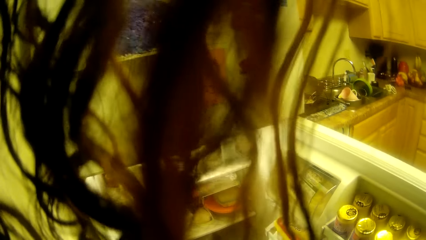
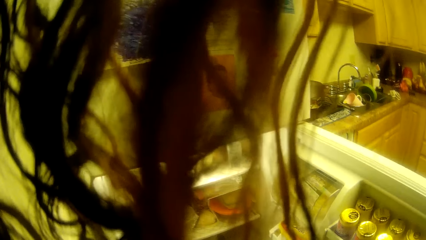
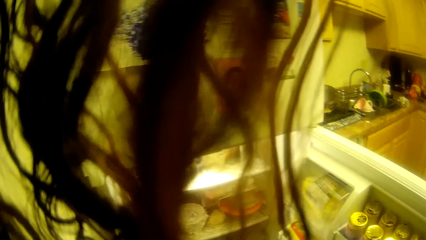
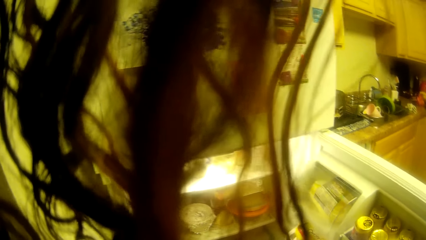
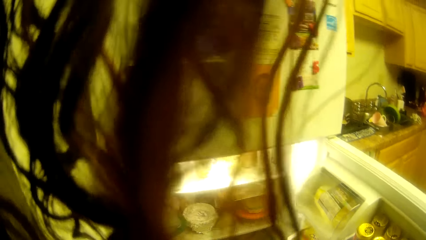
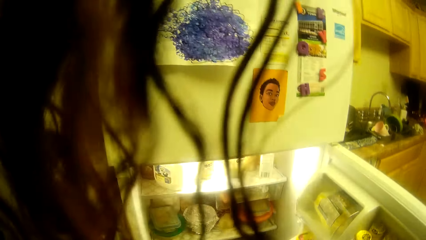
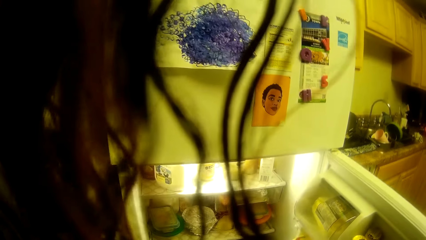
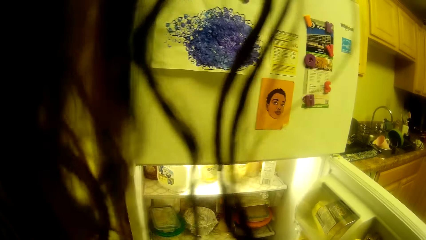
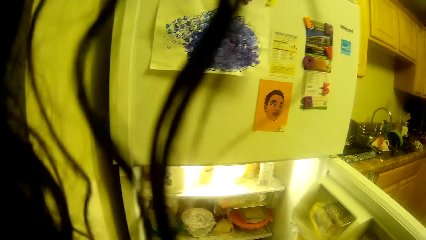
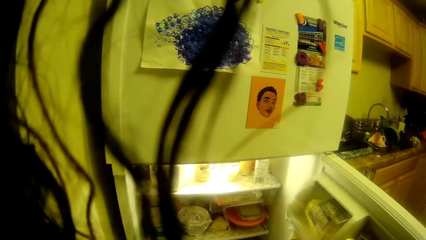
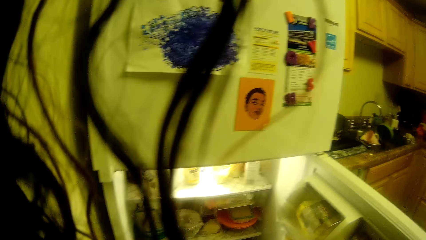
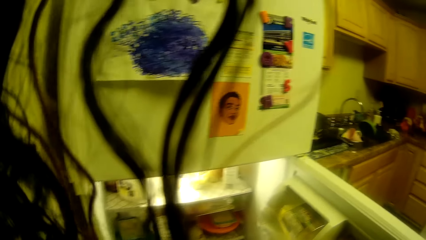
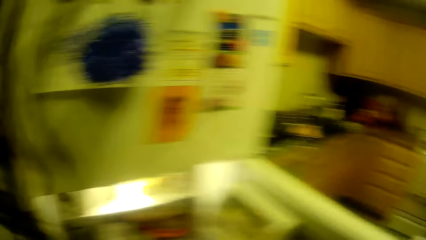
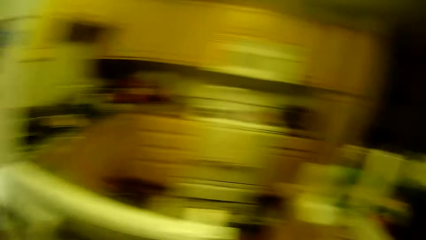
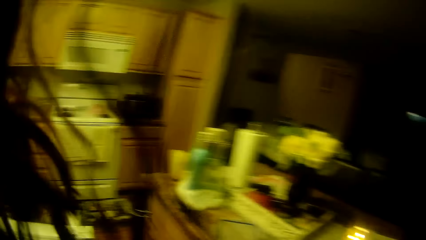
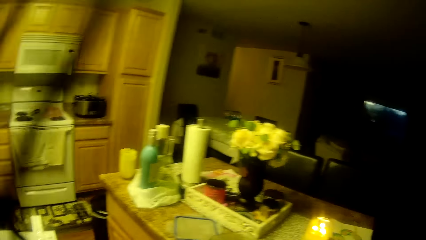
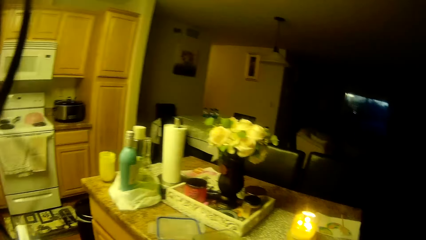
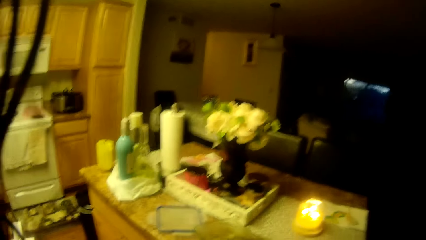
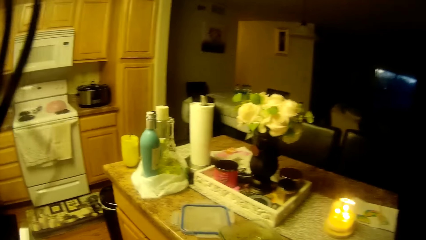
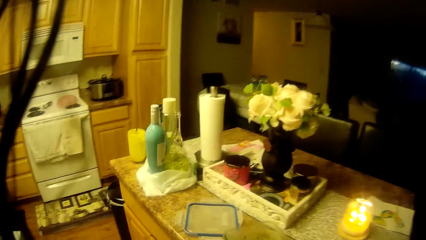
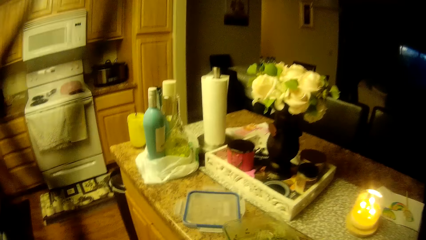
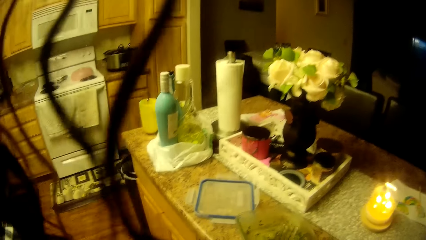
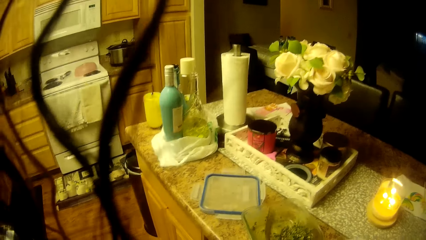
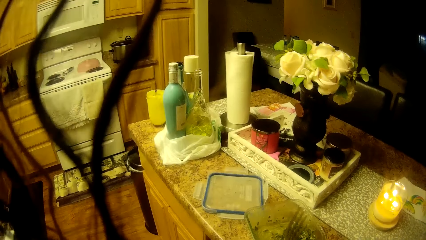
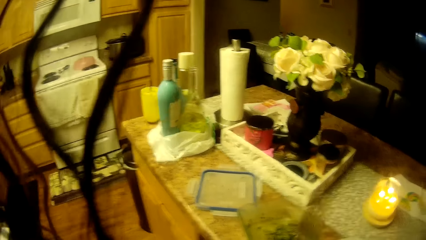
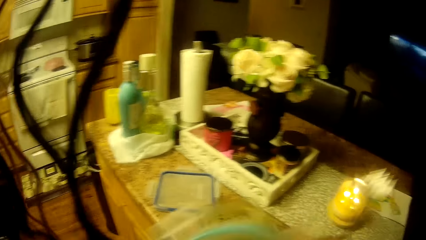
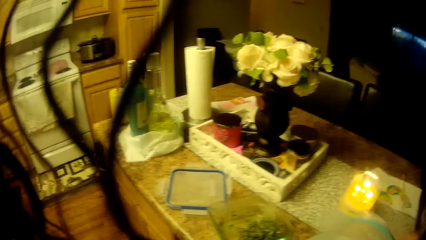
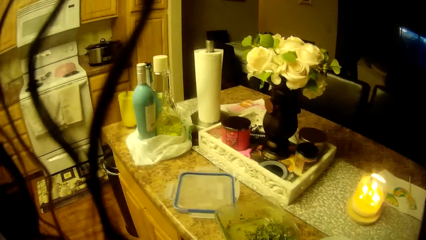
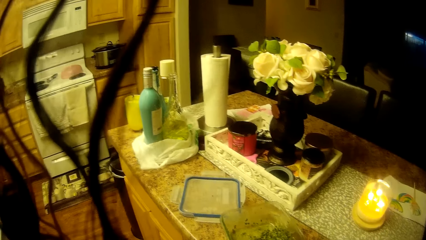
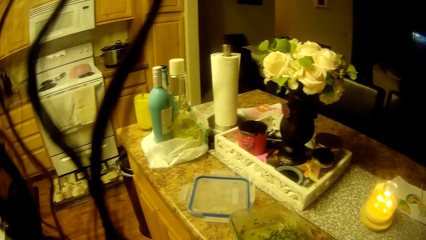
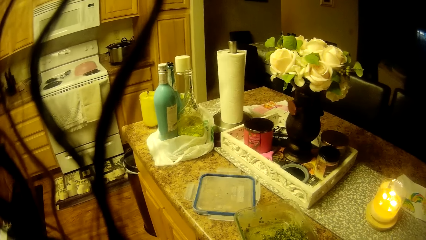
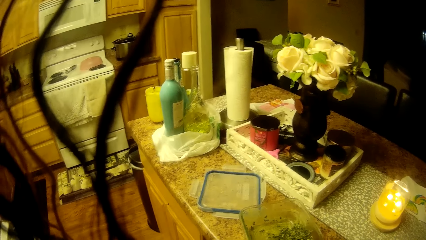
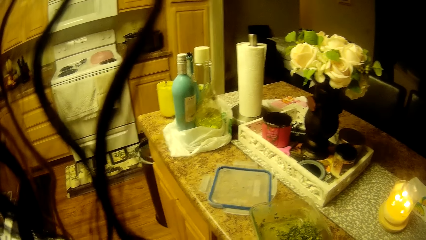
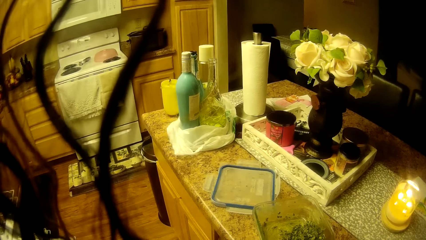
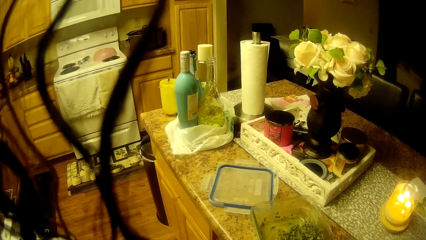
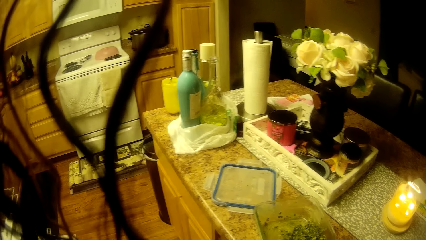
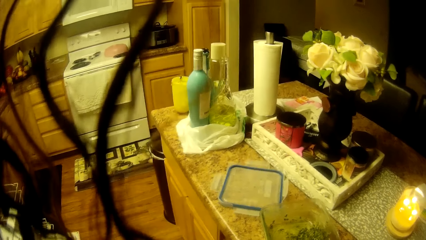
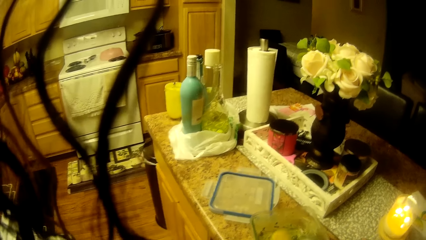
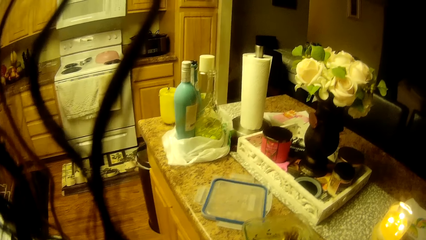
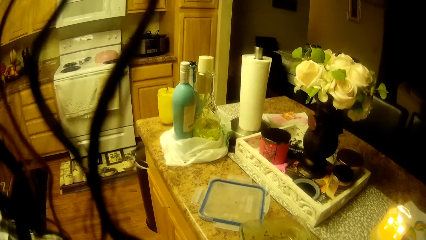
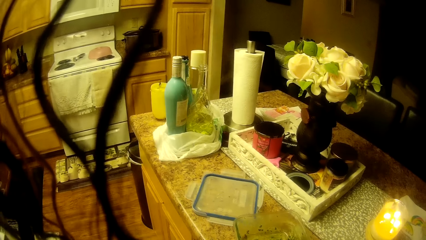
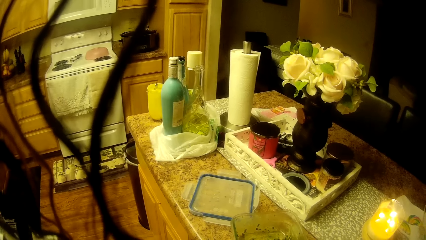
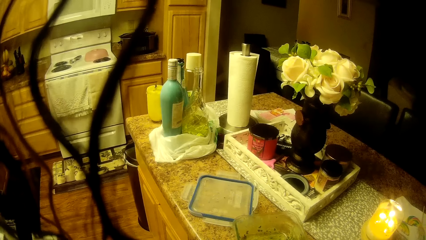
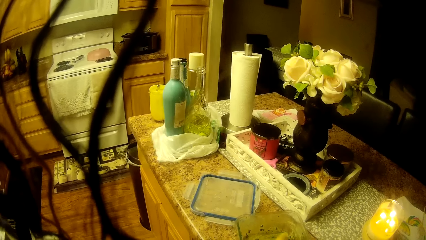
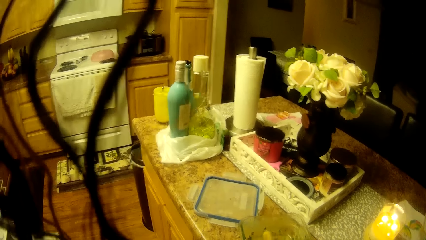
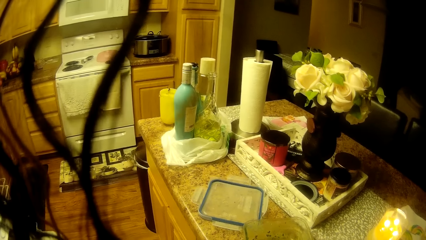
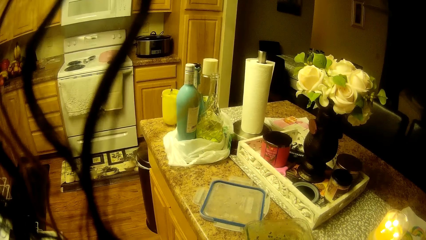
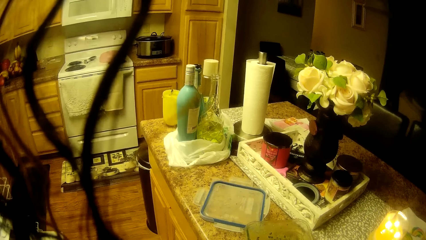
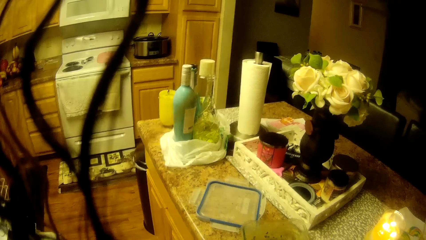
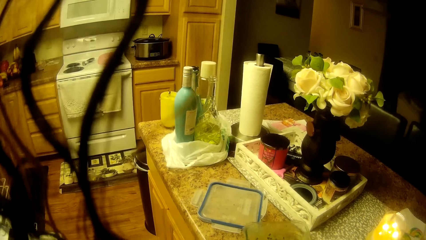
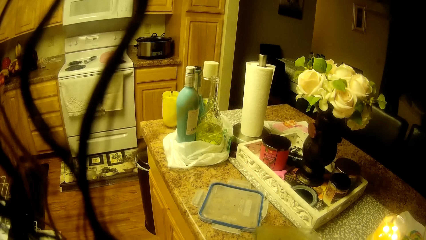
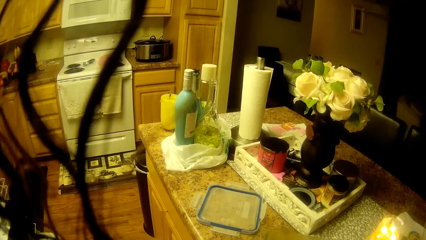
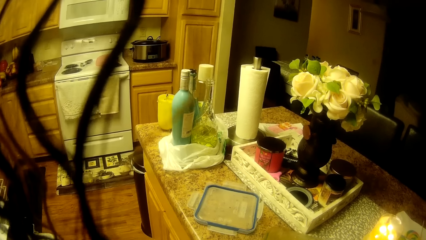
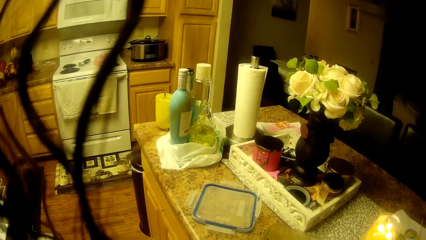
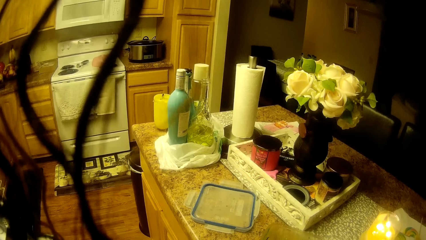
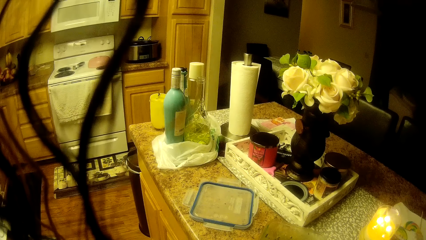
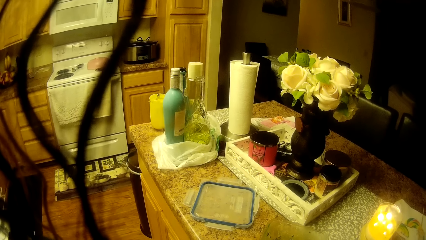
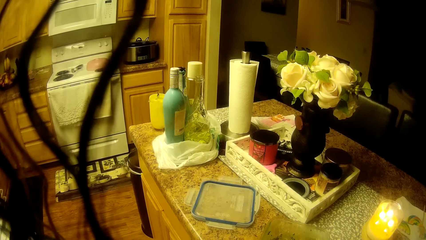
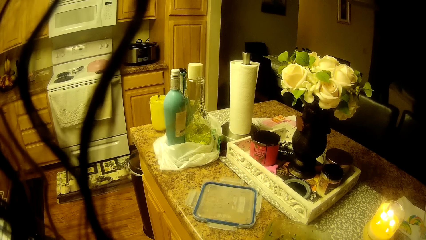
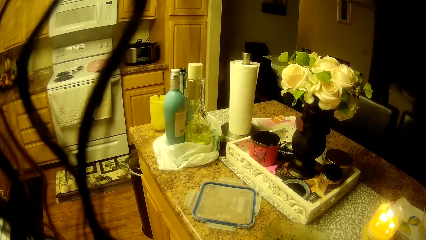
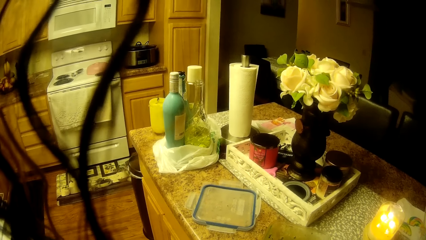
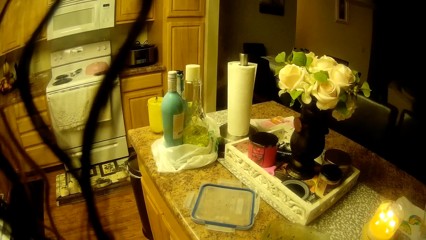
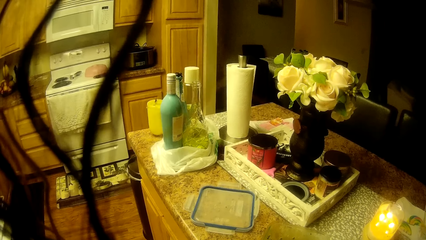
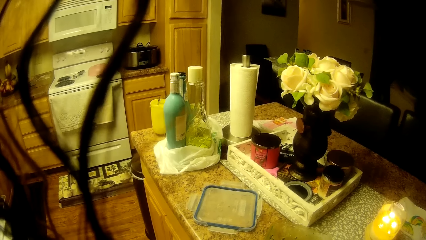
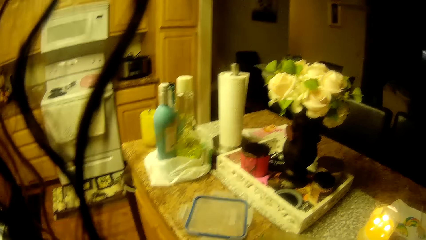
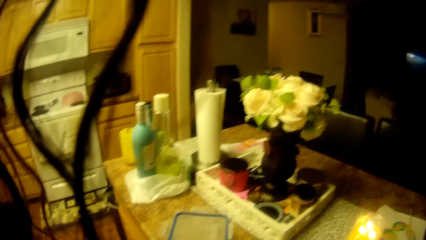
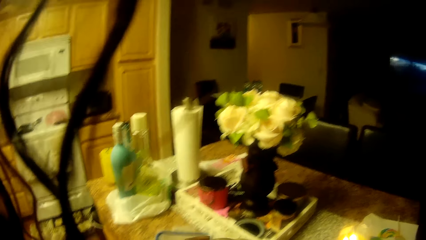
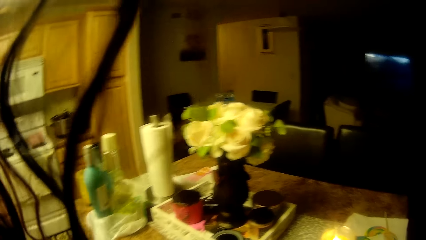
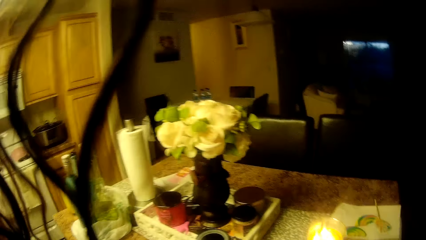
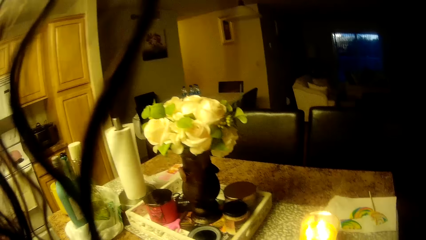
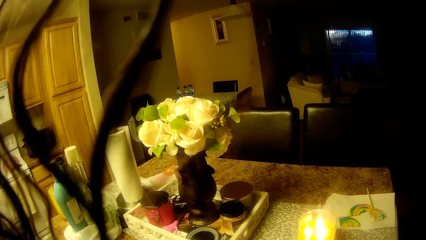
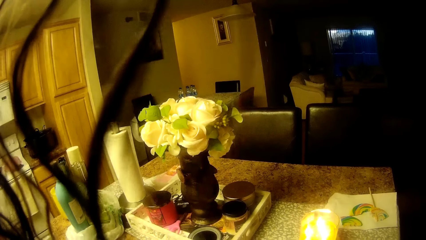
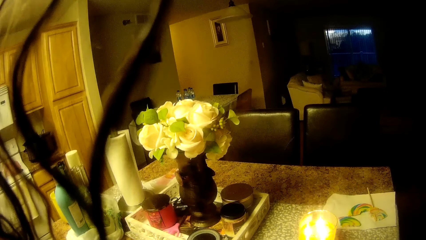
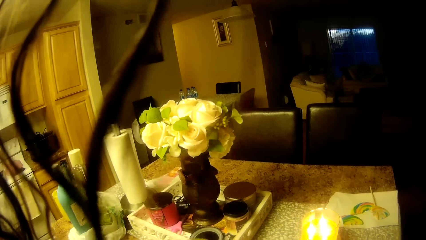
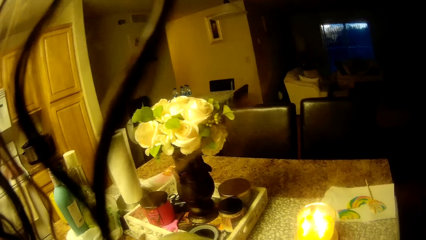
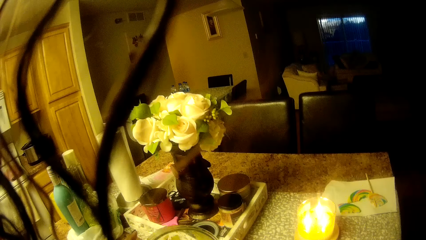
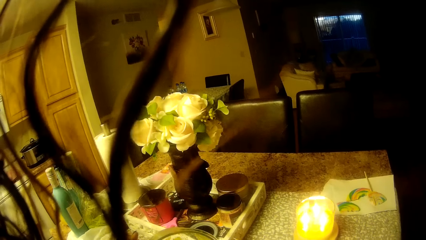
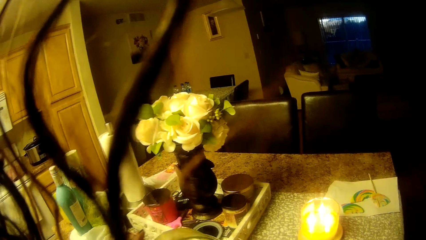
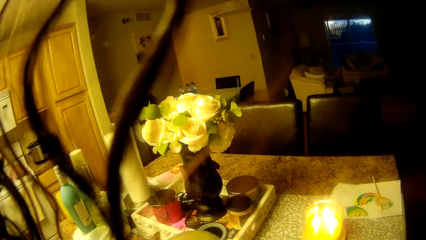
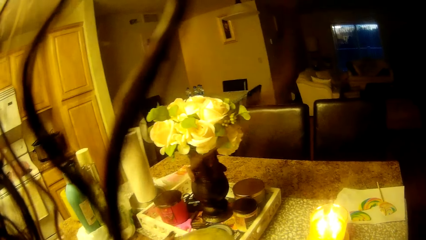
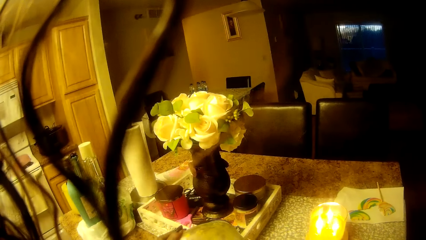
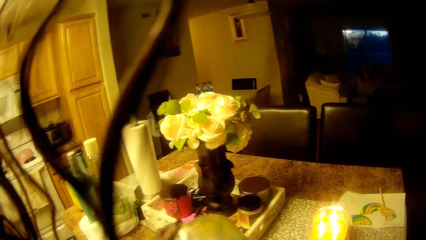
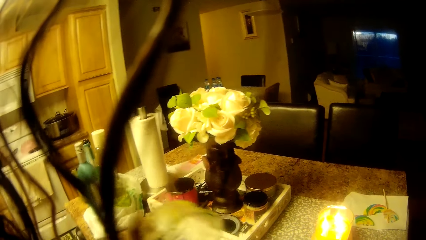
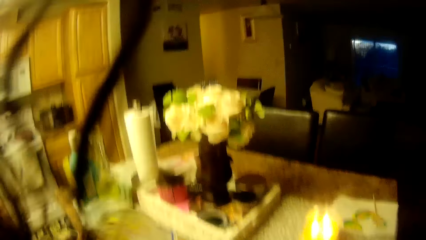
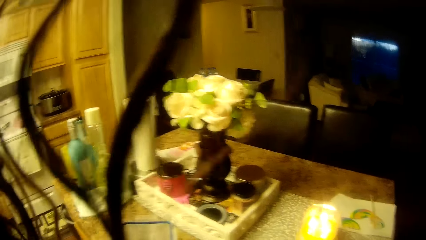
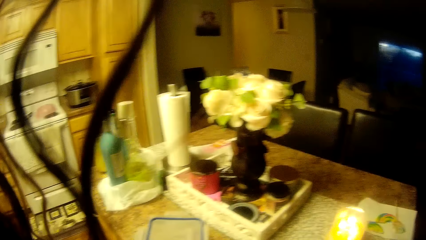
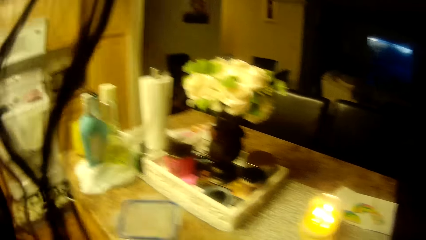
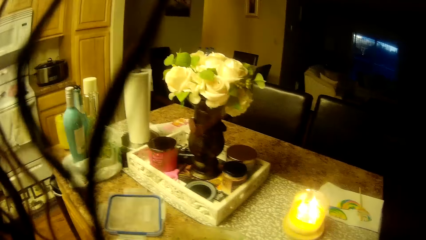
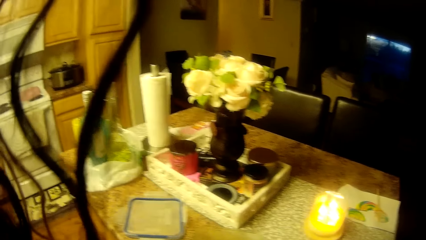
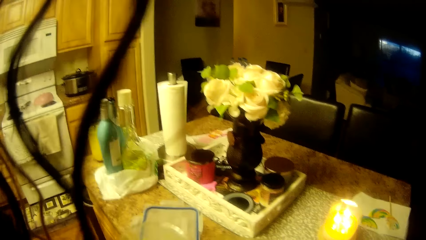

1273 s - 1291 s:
The camera wearer stands up. She turns to the counter. She picks up a fork from a tin on top of the kitchen counter. She removes the cover of the plate with her right hand. She lifts the fork with the right hand. She puts a piece of meat into a glass bowl on the table. She stares at the counter. She pours some food into the glass bowl on the table. She lifts something and drops something.
